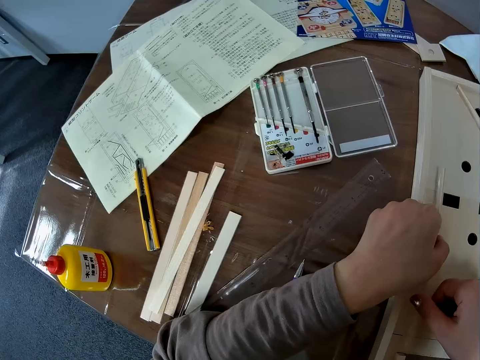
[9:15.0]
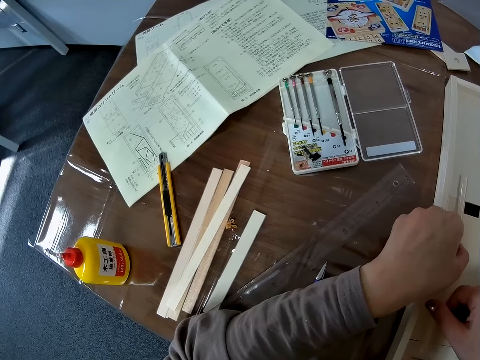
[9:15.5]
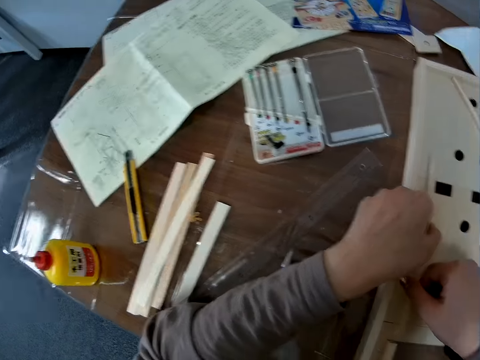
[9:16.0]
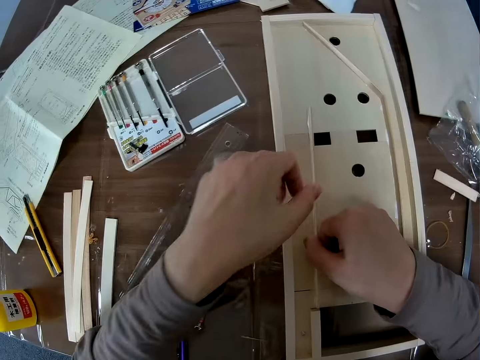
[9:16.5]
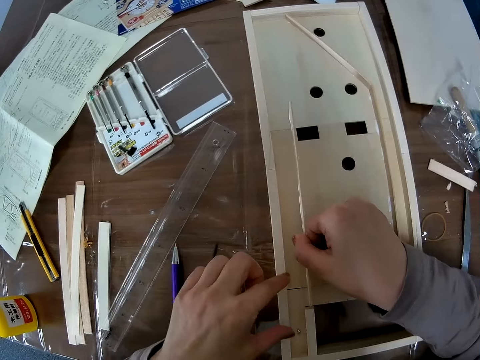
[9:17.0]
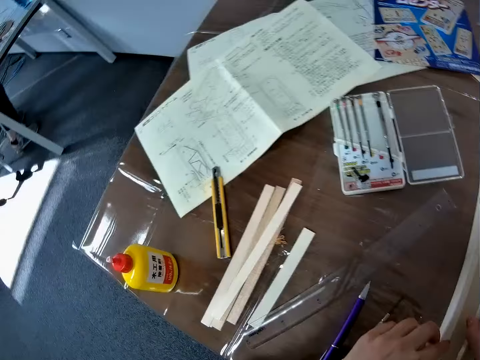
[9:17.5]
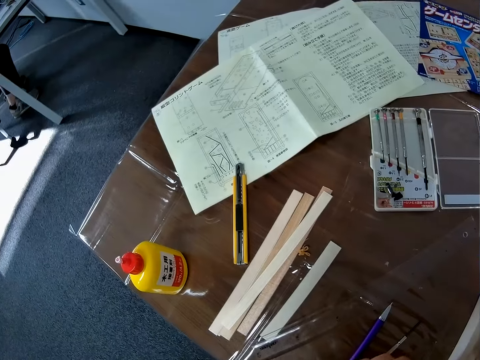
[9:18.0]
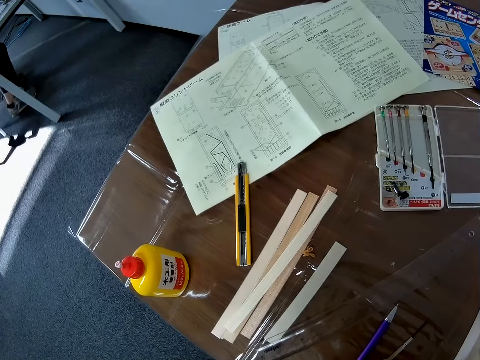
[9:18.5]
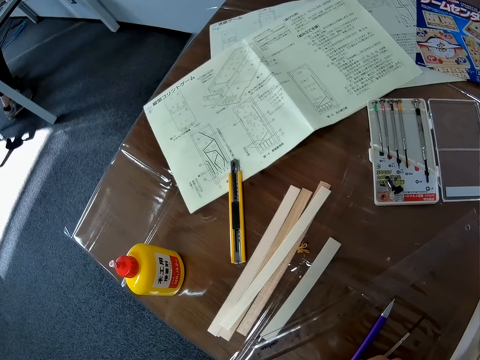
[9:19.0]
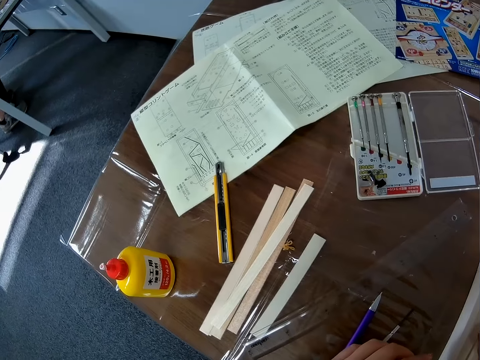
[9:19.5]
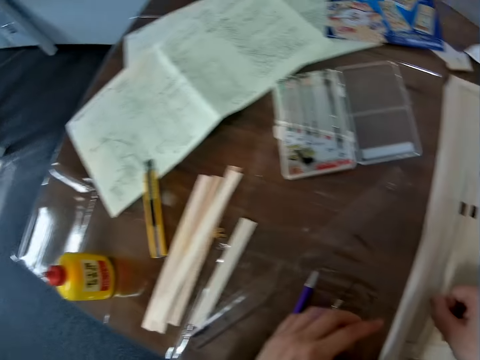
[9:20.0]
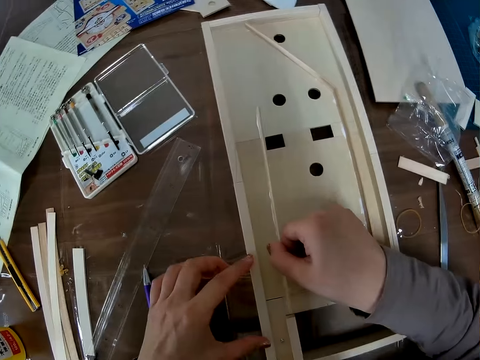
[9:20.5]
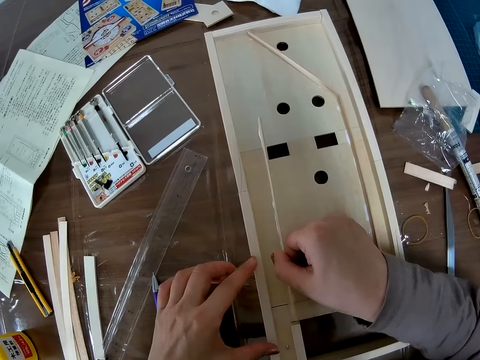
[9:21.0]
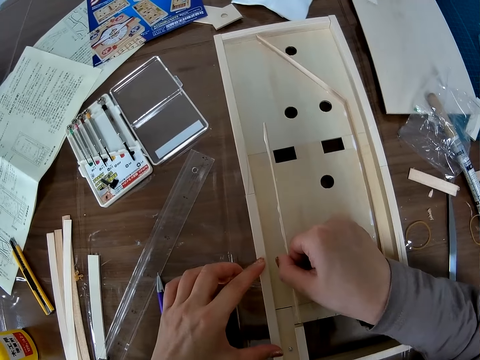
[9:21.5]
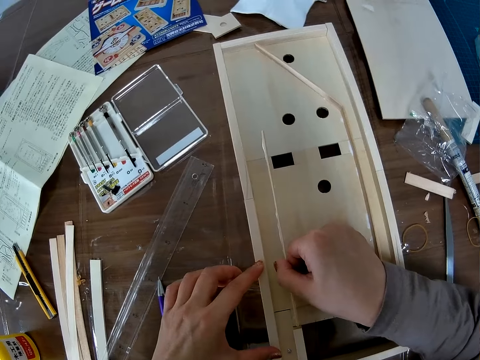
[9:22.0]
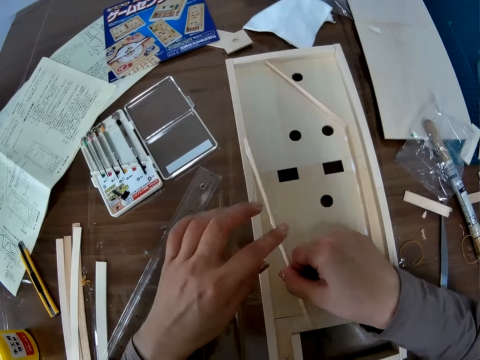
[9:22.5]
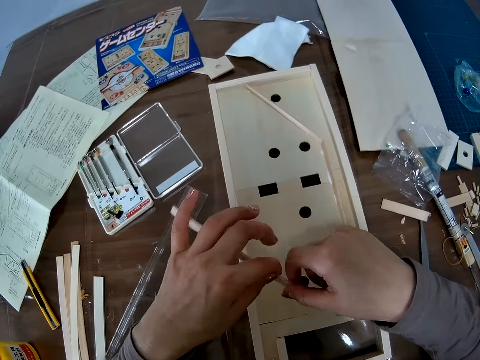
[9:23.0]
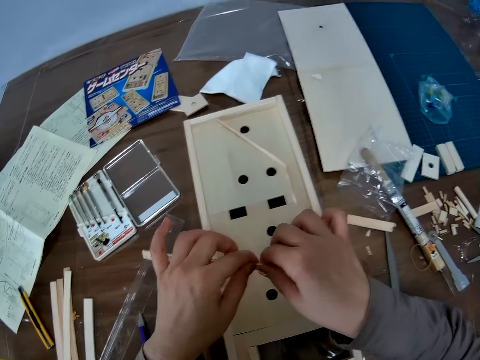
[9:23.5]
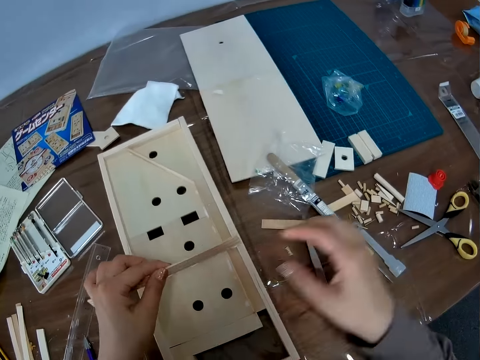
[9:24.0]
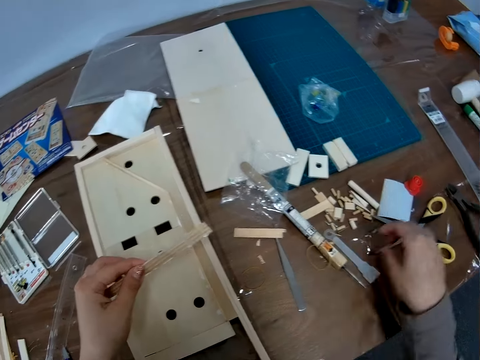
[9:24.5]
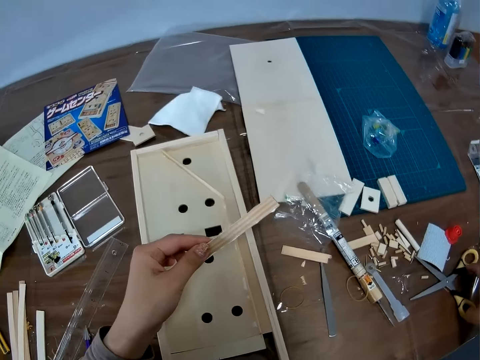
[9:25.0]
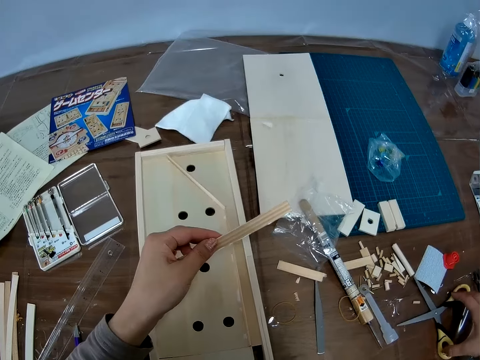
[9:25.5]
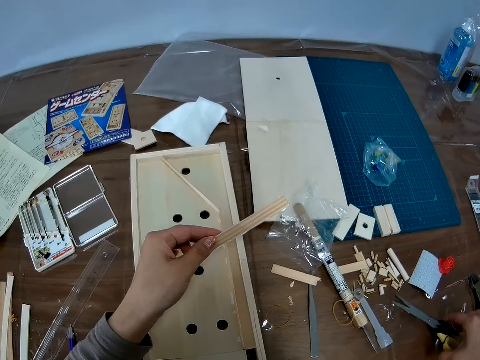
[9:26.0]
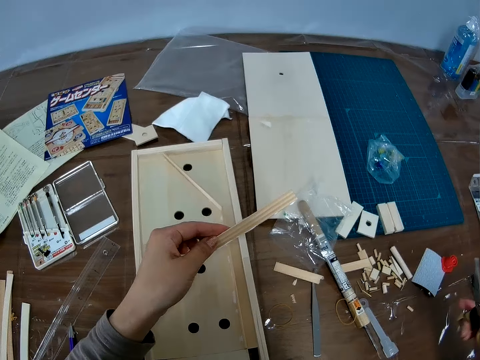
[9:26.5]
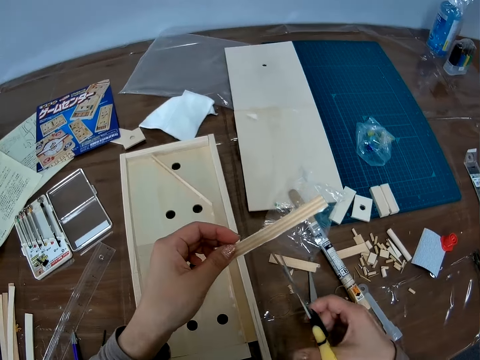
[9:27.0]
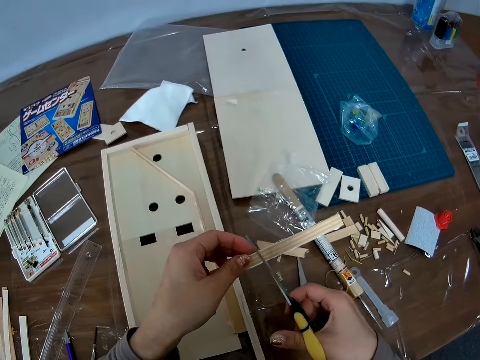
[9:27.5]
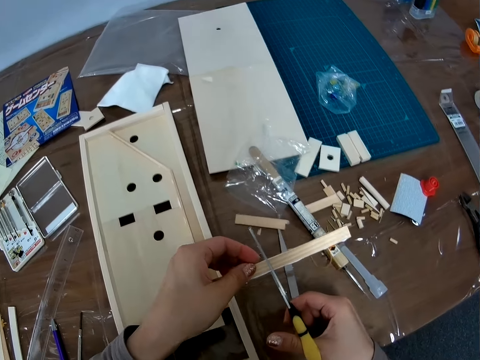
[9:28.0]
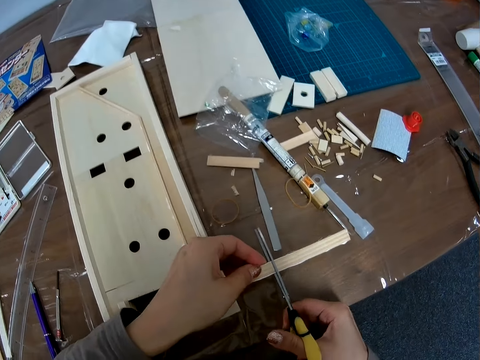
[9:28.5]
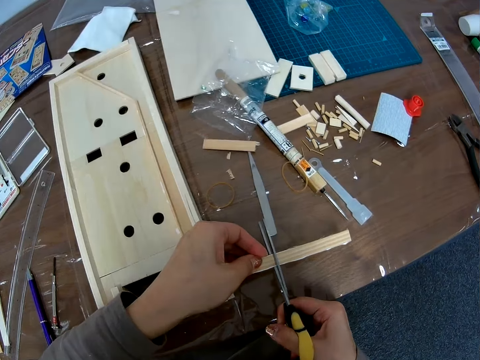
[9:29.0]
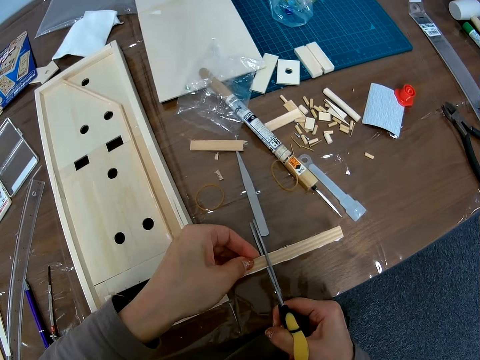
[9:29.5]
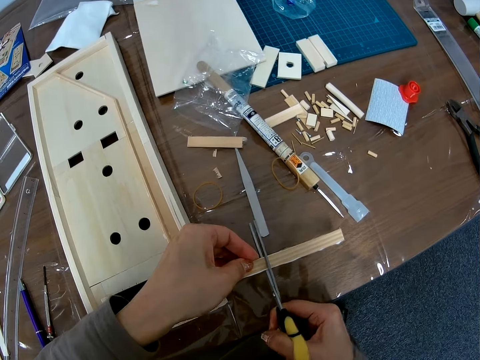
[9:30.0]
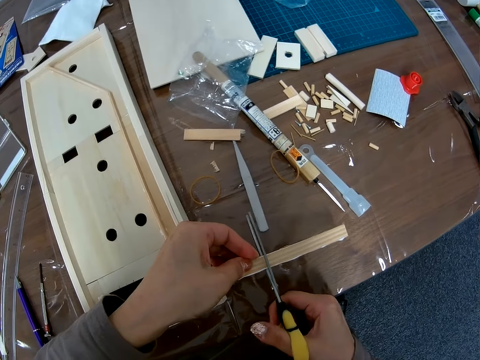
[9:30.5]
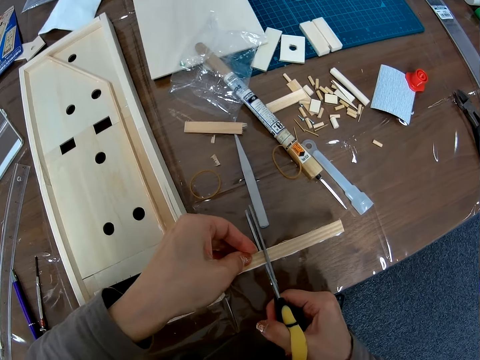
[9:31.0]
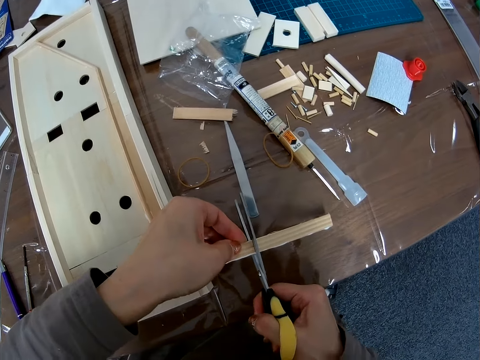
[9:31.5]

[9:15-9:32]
The camera wearer holds the wood in the structure with the right hand. They lift the left hand off the wood. They hold the edge of the model with the left hand. They shift the wood from the right to the left hand. They pick a pair of scissors from the table using the right hand. They cut the wood in the left hand with the scissors.

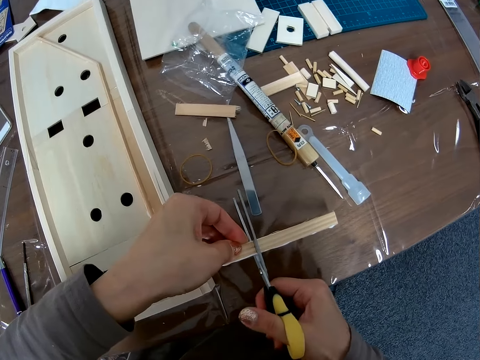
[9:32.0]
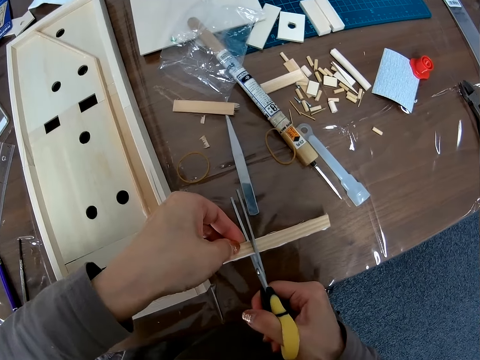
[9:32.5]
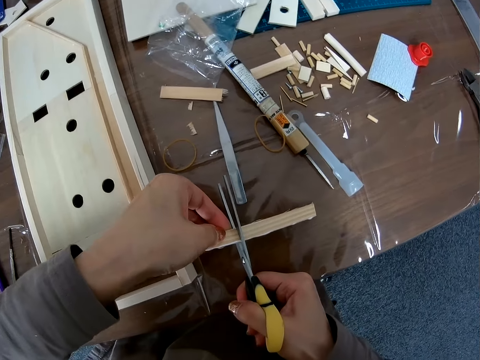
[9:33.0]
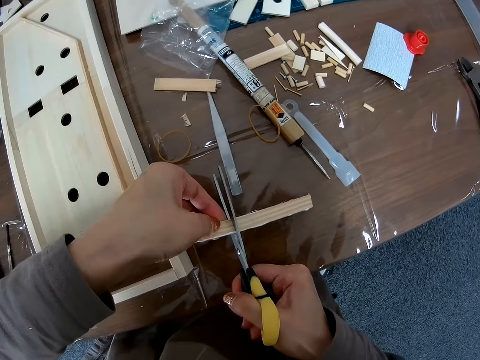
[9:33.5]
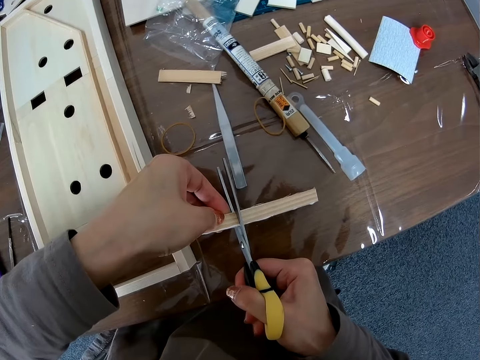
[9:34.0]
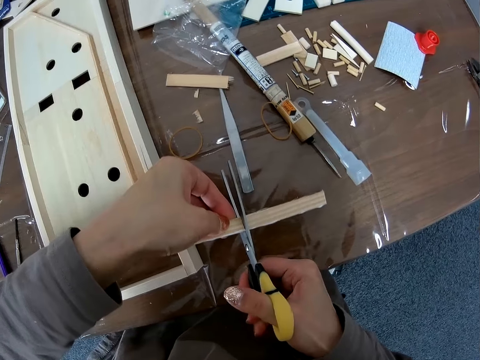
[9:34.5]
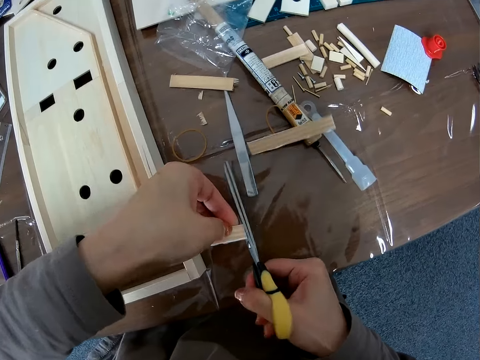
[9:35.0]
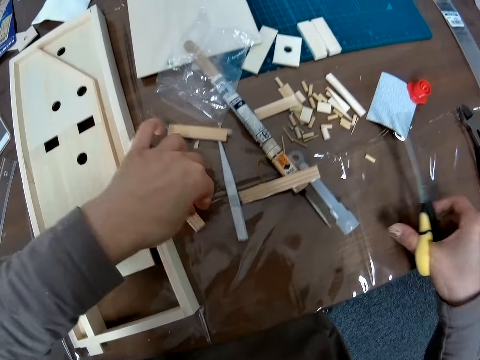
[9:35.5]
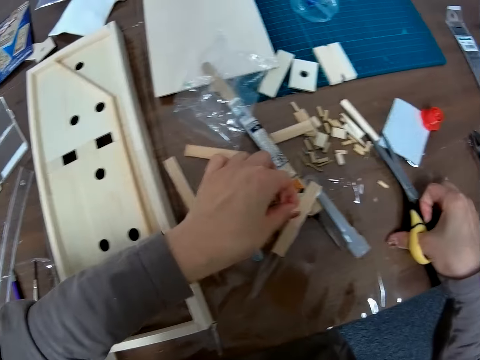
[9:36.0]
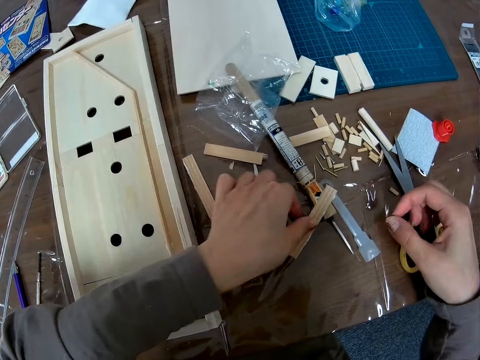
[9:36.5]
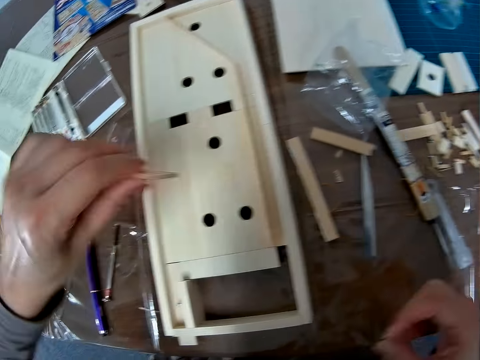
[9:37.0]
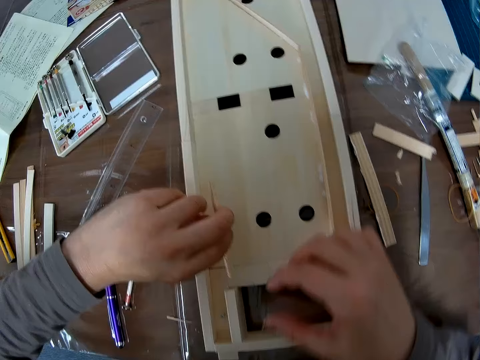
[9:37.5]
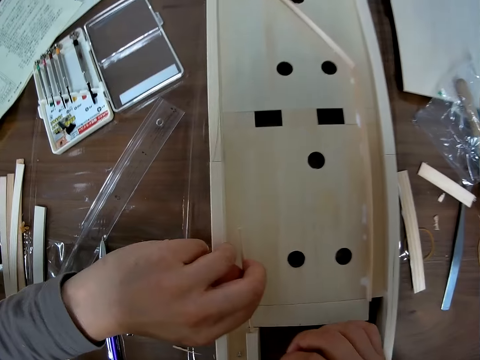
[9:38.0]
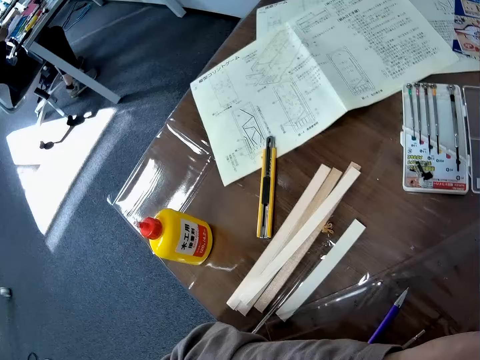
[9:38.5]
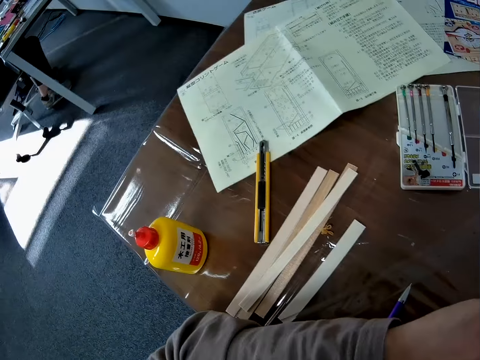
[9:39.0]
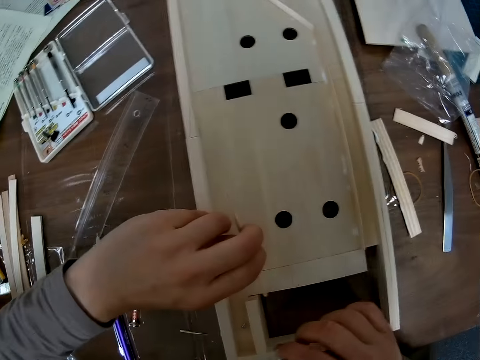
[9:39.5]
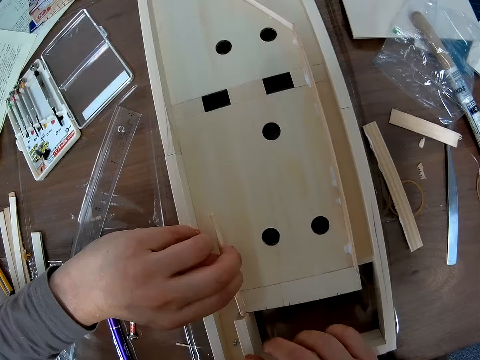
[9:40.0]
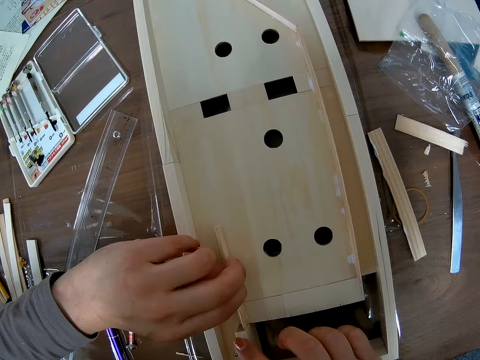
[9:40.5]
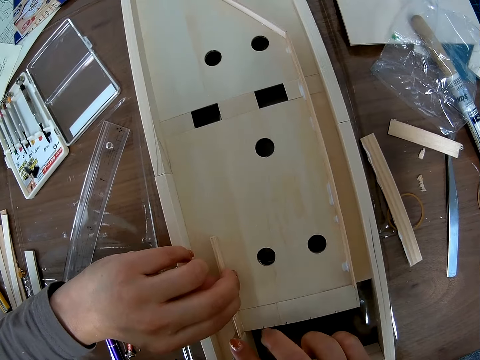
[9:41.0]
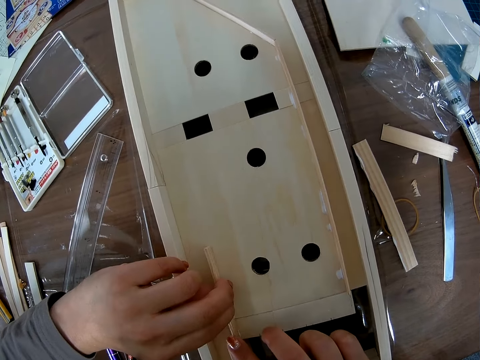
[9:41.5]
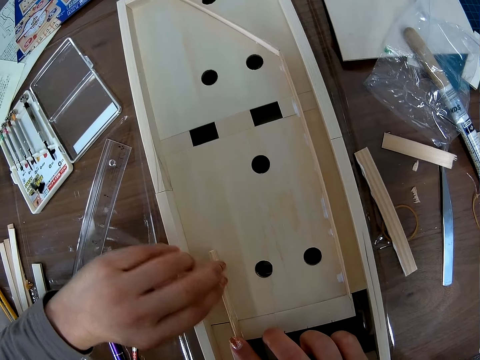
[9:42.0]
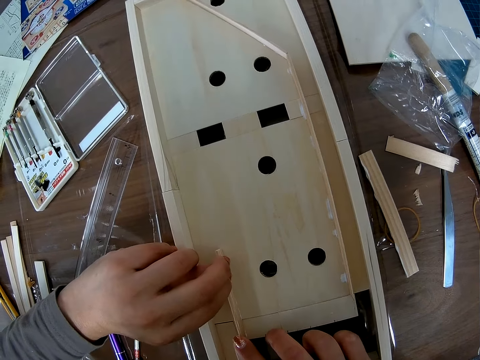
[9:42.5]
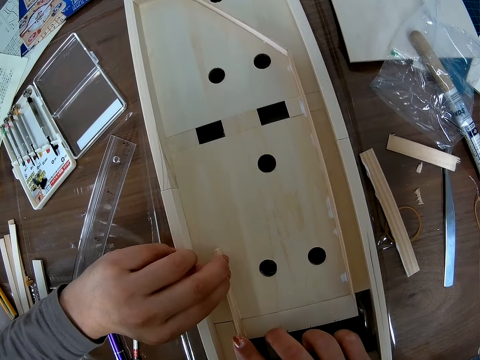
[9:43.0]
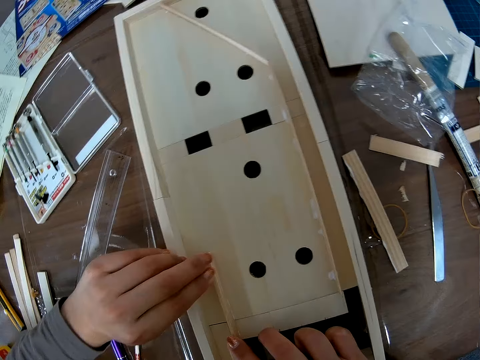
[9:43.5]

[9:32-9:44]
The camera wearer drops the piece in the left hand on the table. They pick the other piece from the table with the left hand. They place the scissors in the right hand down on the table. They lift the piece in the left hand. They fix the piece of wood on the model structure using the left hand. They fix the piece with both hands.
